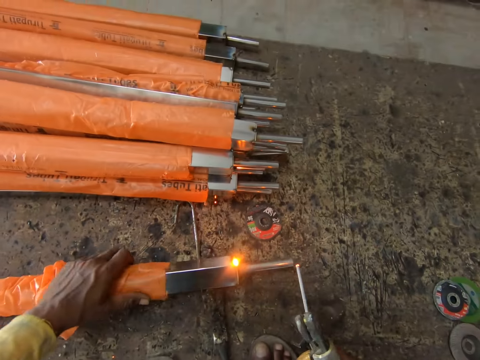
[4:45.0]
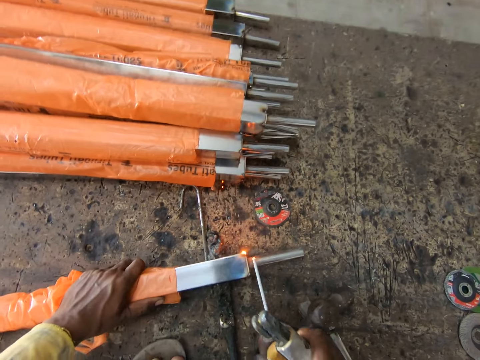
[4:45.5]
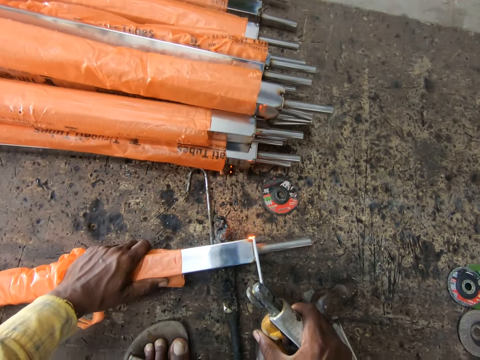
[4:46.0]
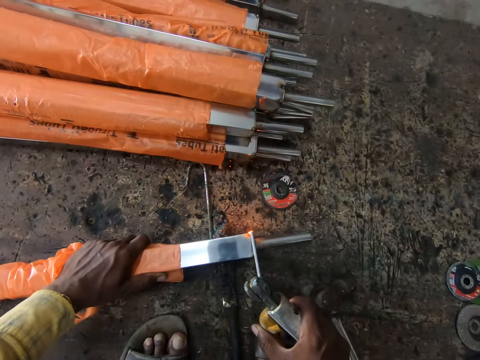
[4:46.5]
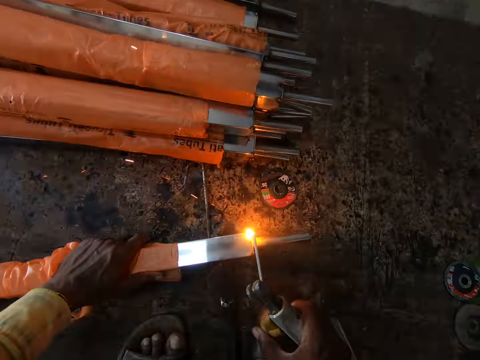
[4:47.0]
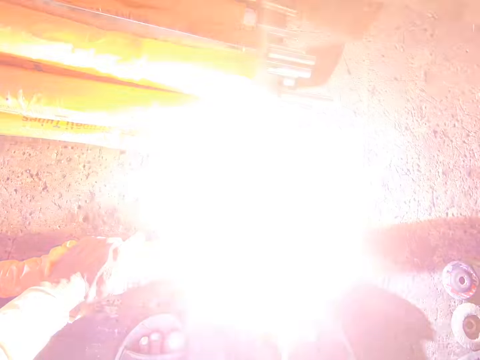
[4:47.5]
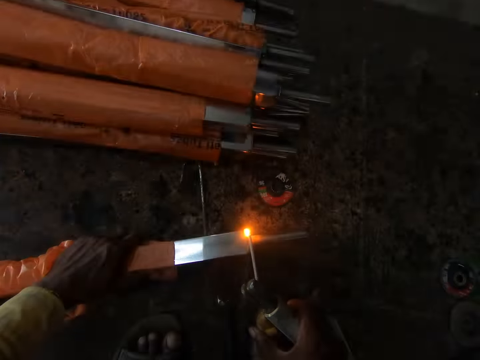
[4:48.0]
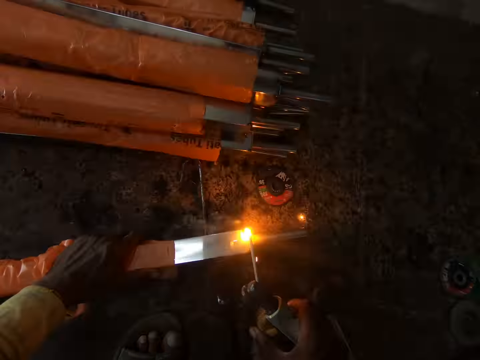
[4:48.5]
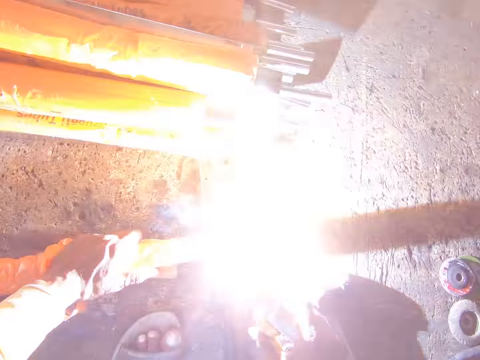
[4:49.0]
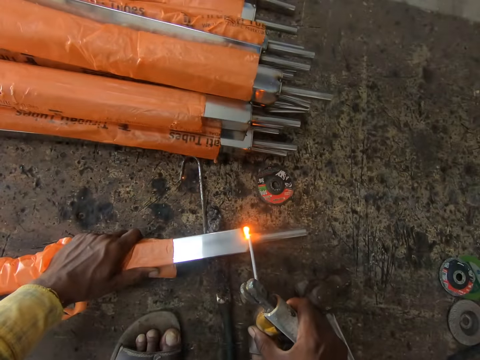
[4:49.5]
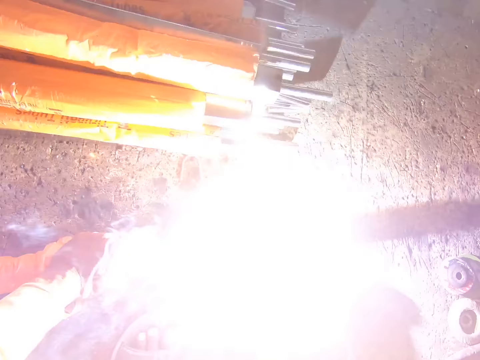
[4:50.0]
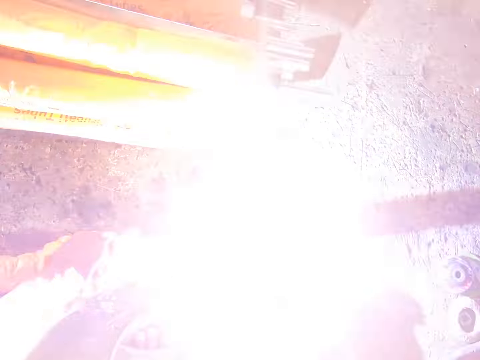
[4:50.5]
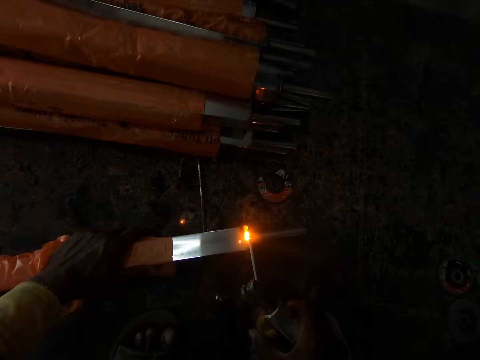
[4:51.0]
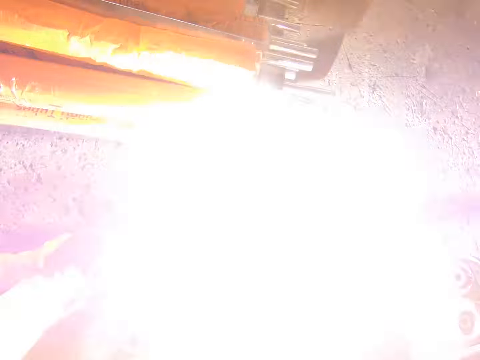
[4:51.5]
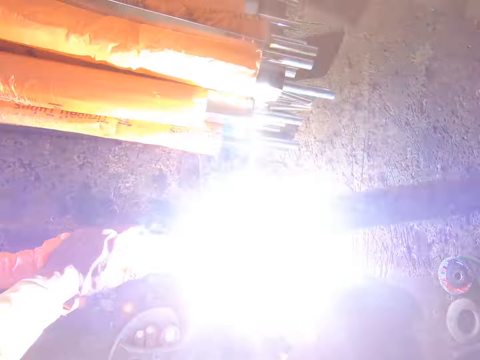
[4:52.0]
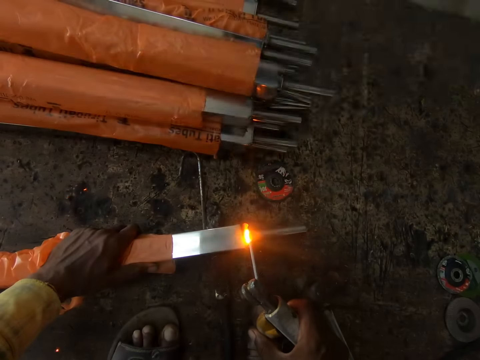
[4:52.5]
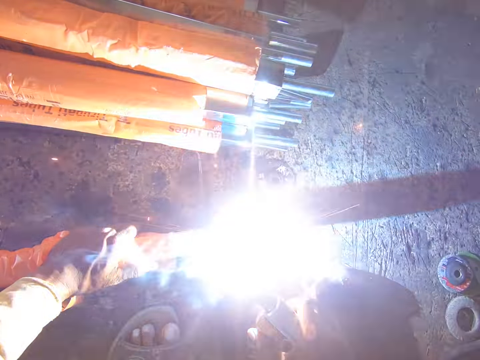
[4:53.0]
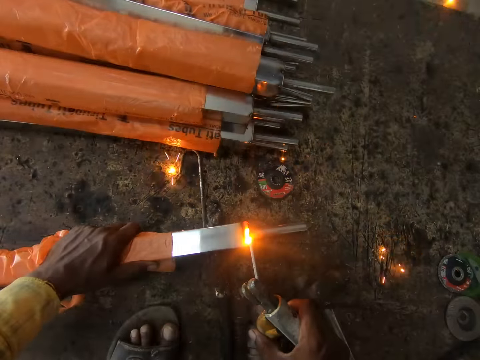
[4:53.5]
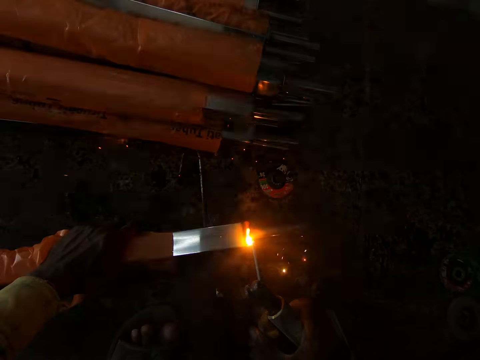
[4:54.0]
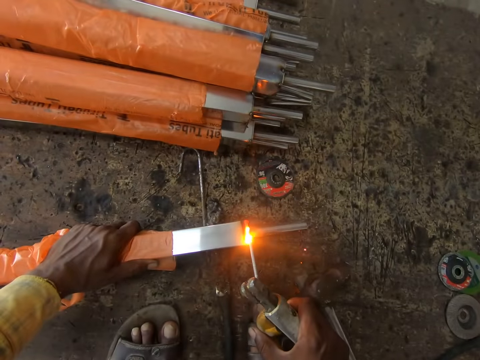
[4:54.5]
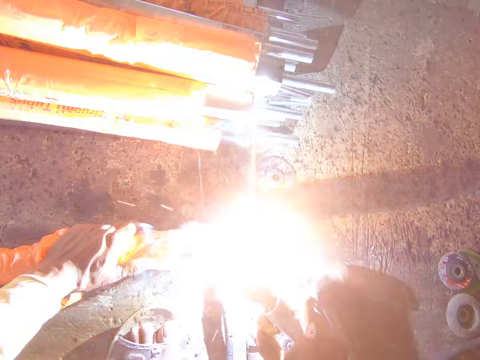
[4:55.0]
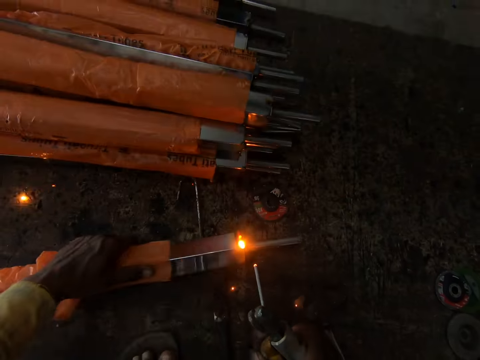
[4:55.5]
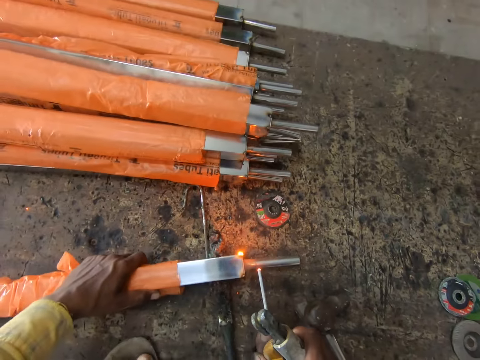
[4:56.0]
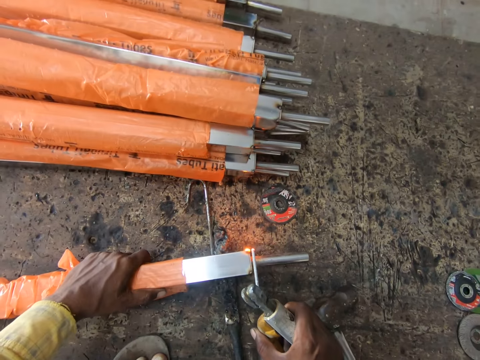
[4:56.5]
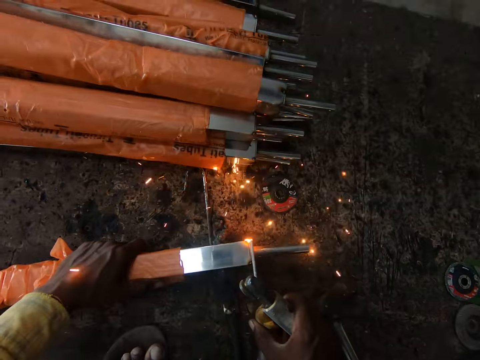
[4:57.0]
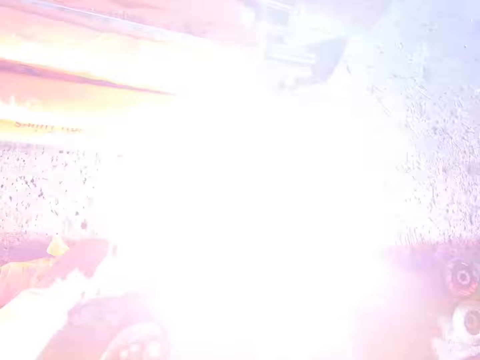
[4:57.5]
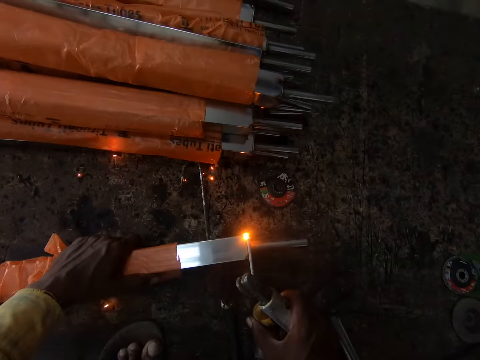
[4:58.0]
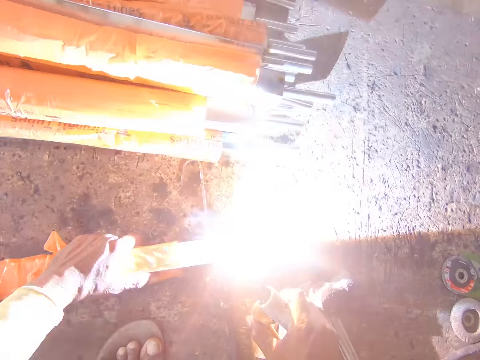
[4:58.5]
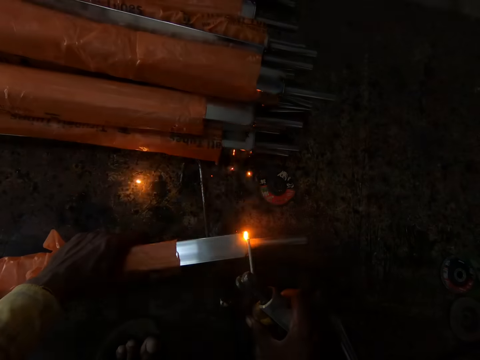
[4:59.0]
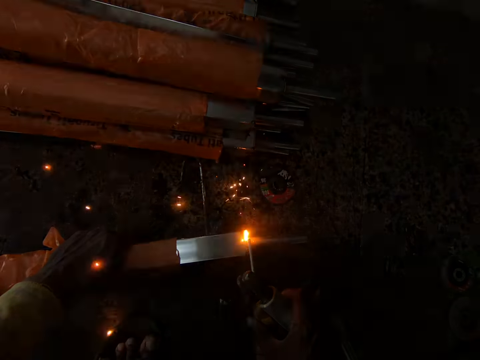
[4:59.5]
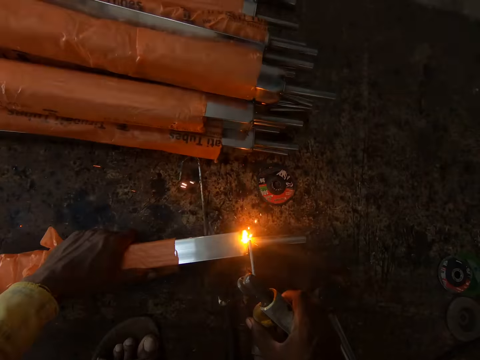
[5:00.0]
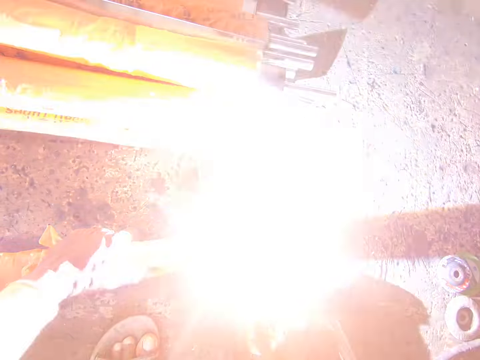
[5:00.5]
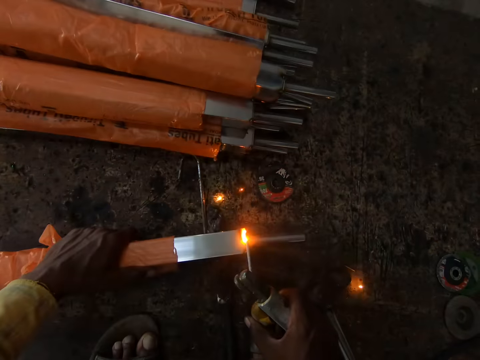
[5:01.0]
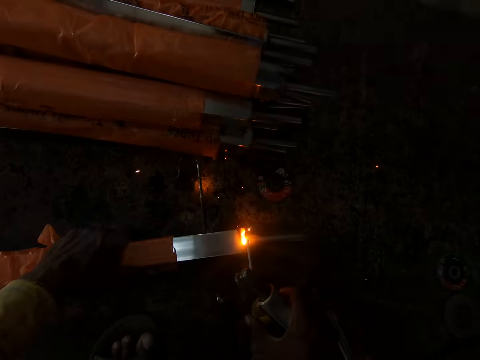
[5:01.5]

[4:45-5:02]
The camera wearer tilts the metal with his hand. He welds the metal with the welding machine. He tilts the metal with his hand, and welds the metal with the welding machine.

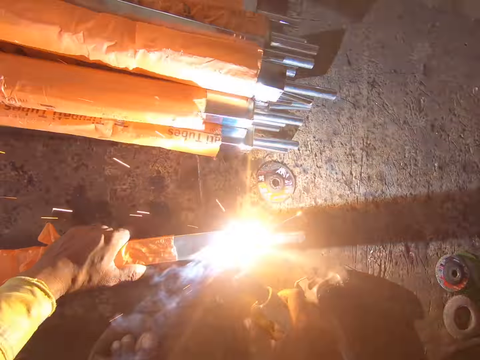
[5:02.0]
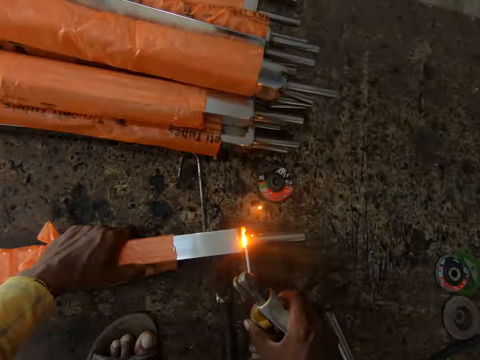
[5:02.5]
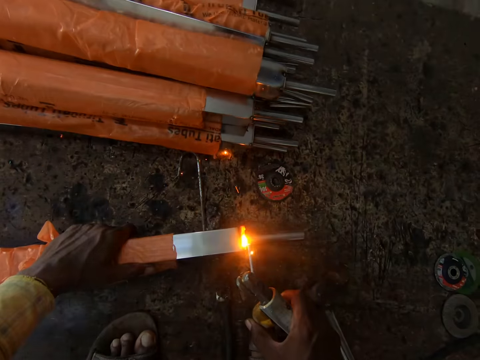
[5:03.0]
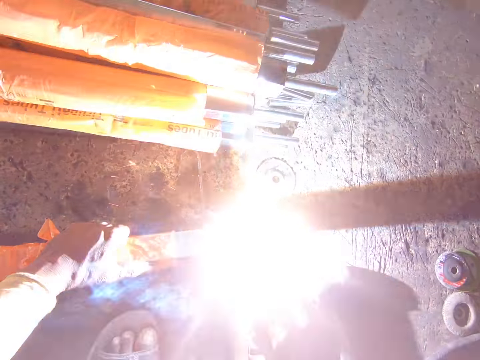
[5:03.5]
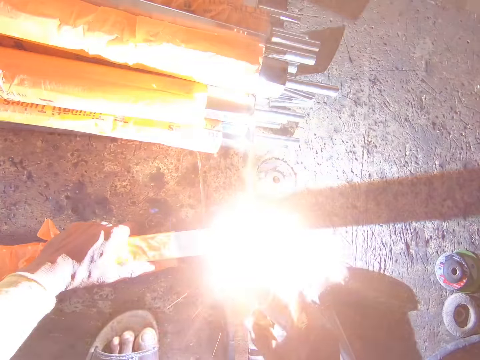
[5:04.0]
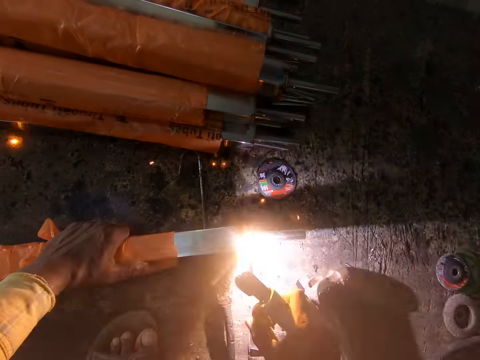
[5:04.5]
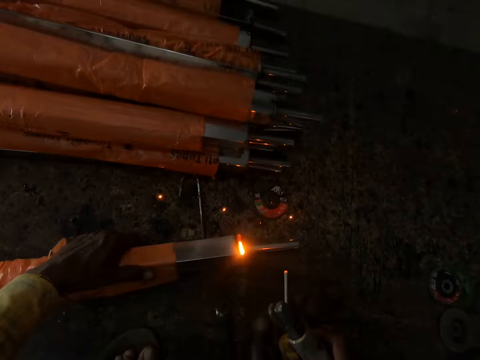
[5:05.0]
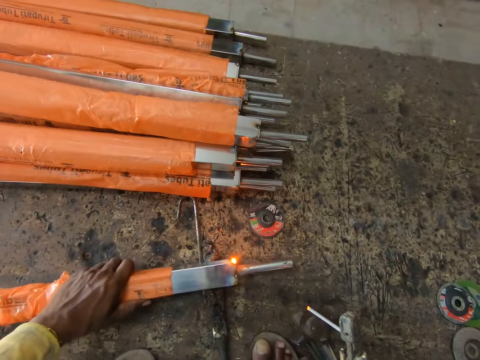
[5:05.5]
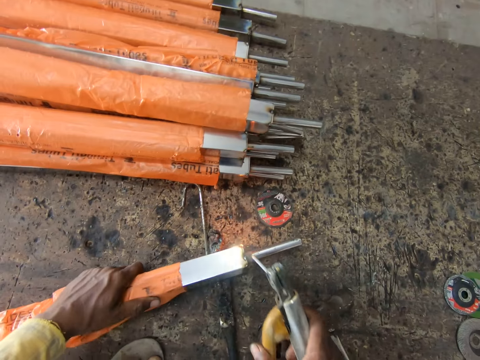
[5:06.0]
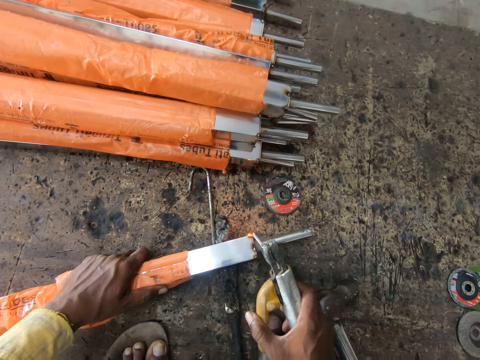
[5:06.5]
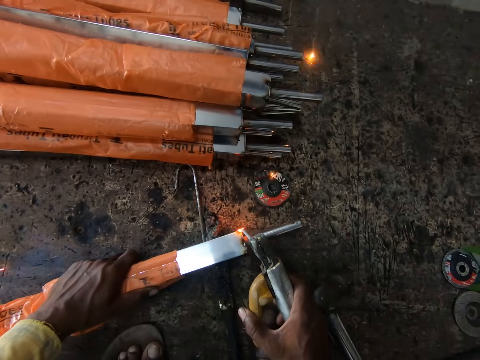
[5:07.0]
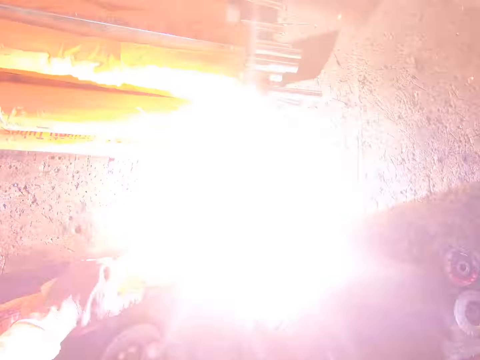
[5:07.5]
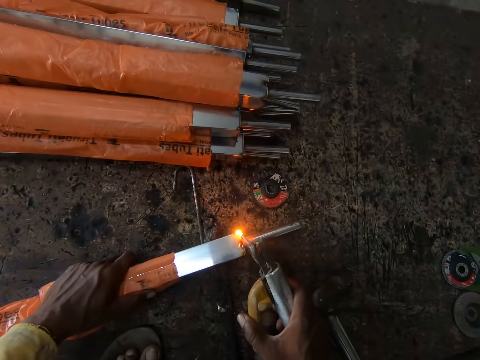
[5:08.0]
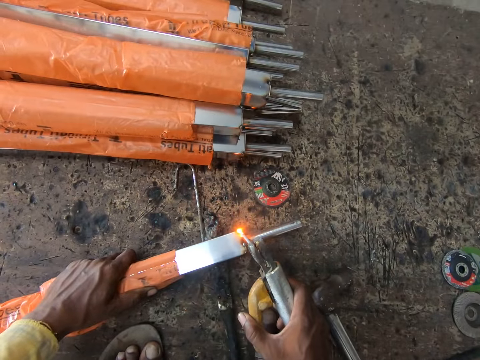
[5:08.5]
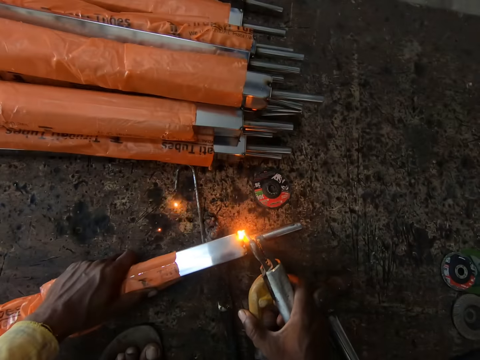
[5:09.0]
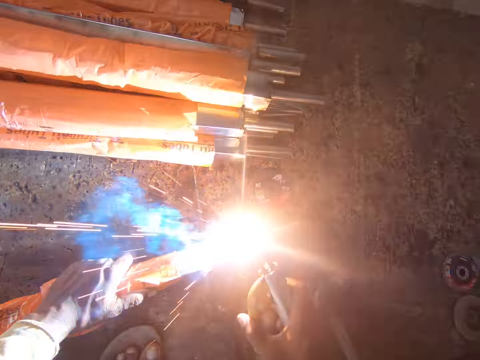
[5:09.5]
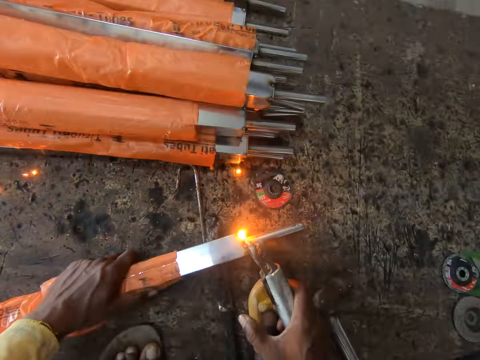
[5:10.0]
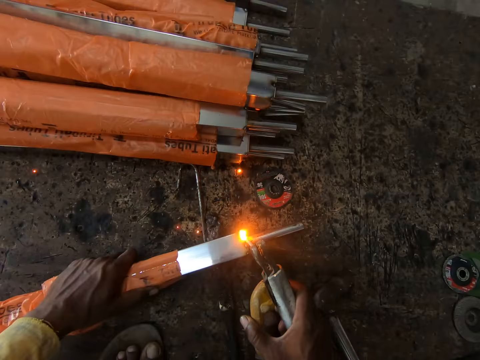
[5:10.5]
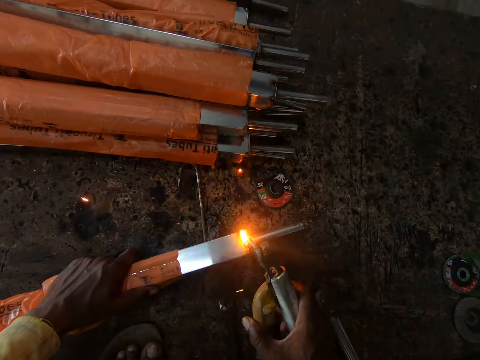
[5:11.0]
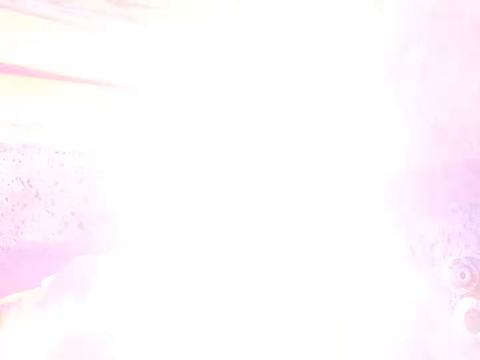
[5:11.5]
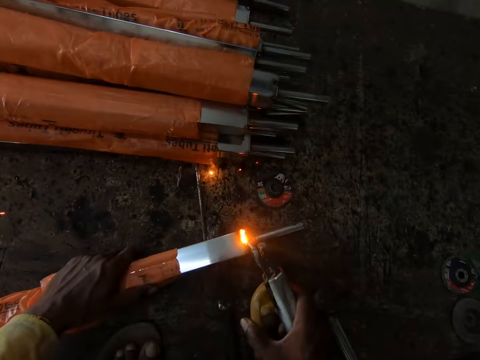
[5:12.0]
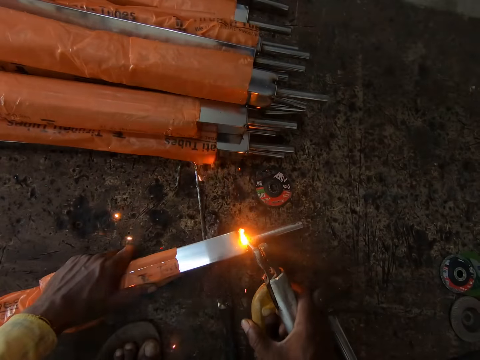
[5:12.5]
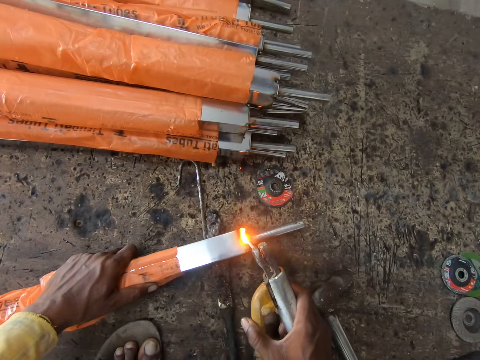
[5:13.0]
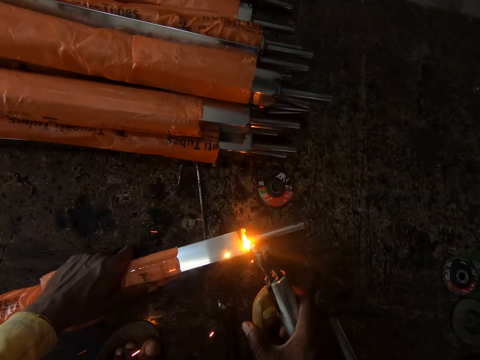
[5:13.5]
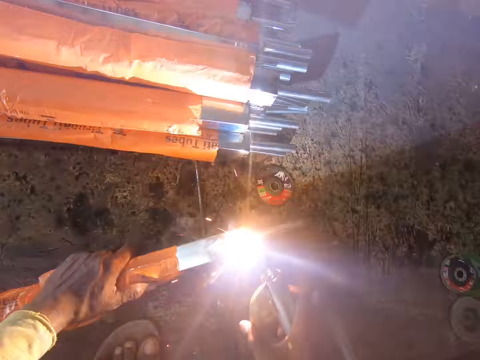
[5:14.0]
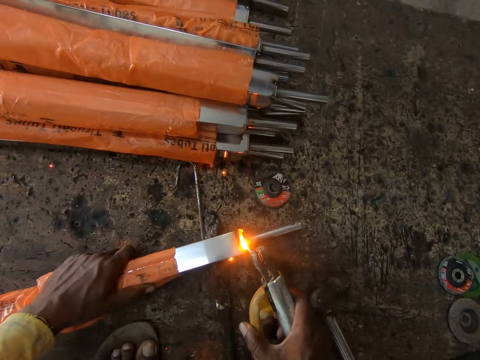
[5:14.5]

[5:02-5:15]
The camera wearer tilts the metal with his hand. He welds the metal with the welding machine.
